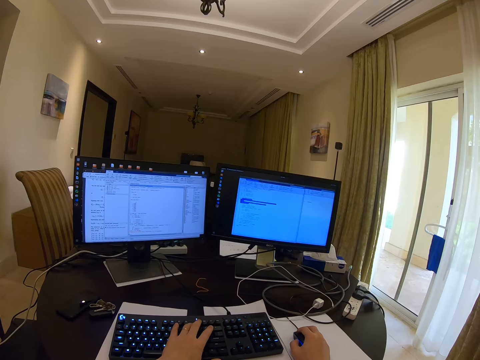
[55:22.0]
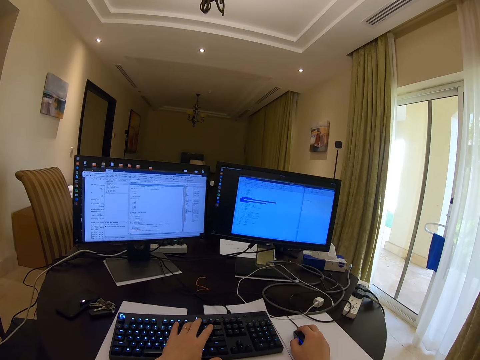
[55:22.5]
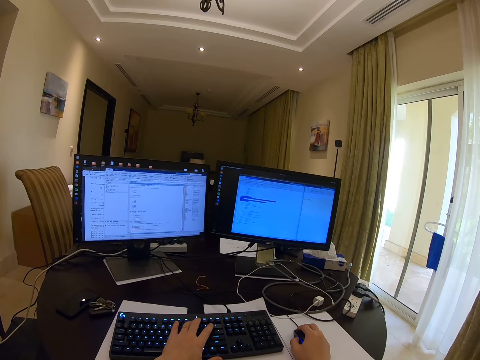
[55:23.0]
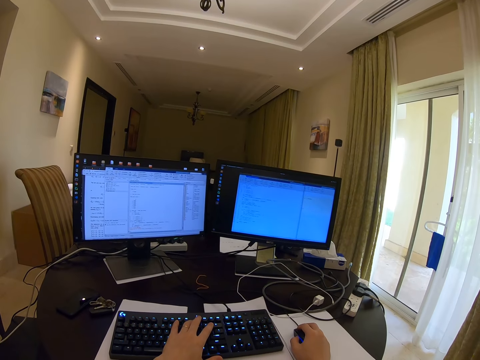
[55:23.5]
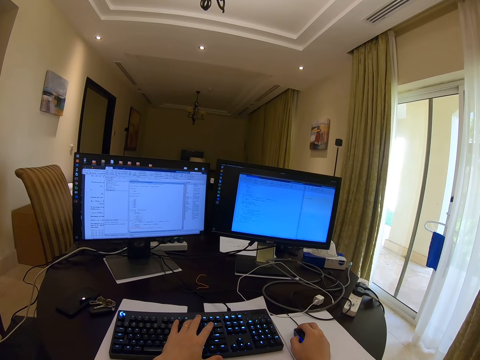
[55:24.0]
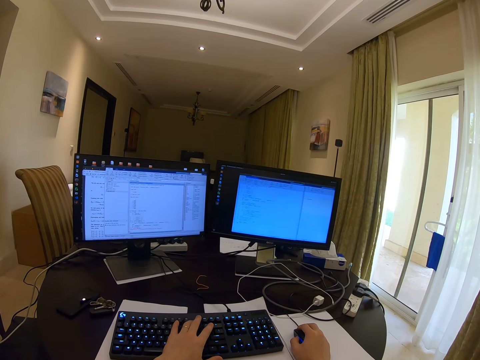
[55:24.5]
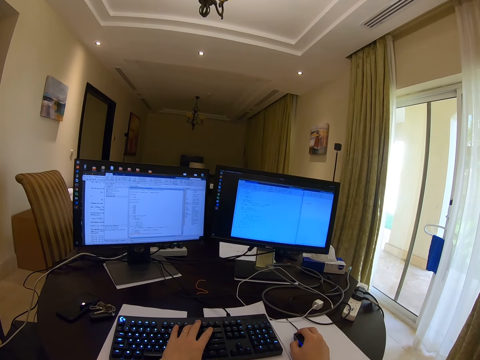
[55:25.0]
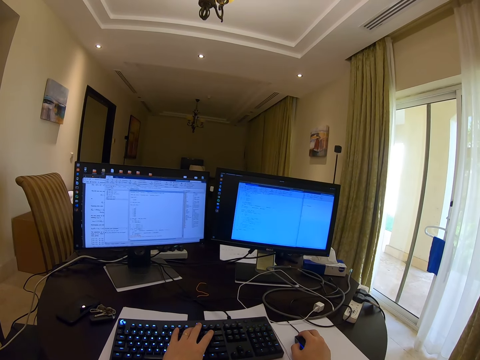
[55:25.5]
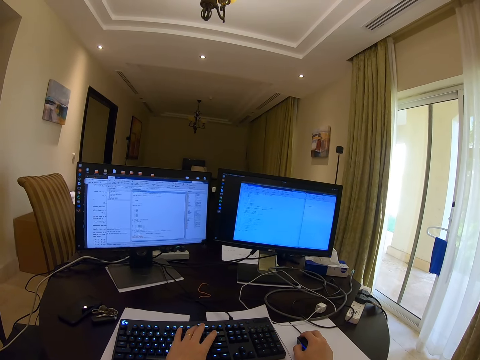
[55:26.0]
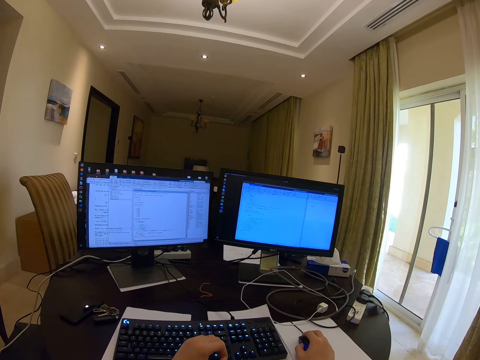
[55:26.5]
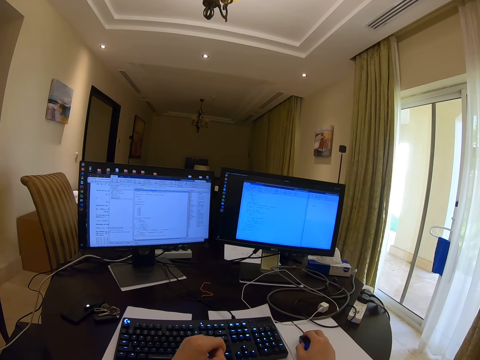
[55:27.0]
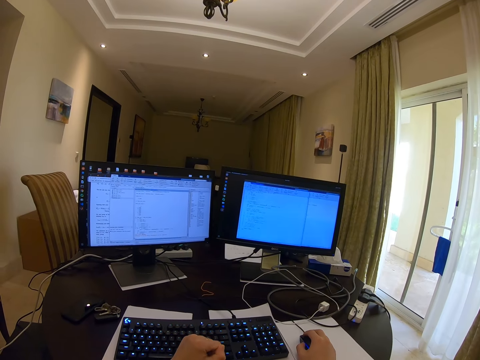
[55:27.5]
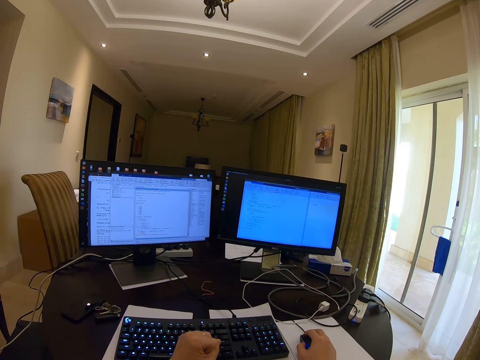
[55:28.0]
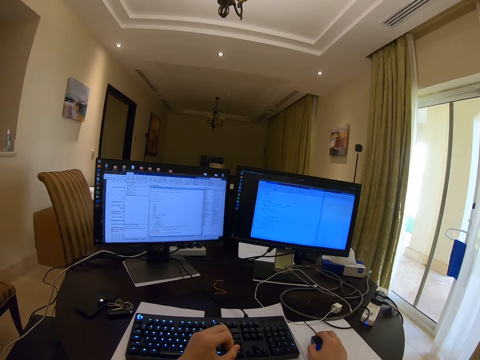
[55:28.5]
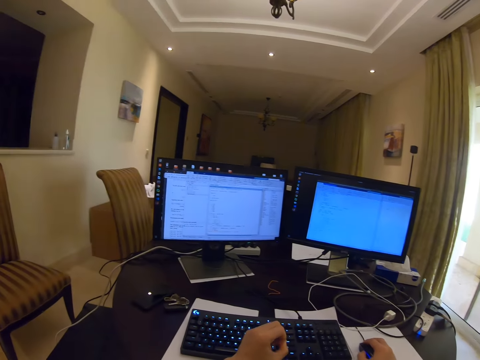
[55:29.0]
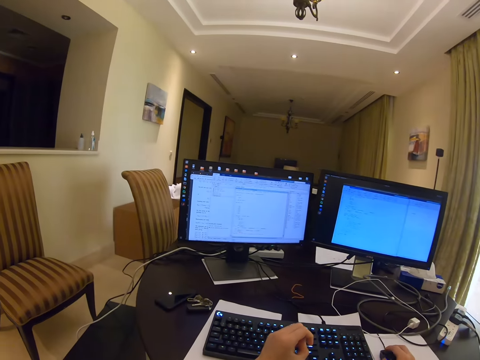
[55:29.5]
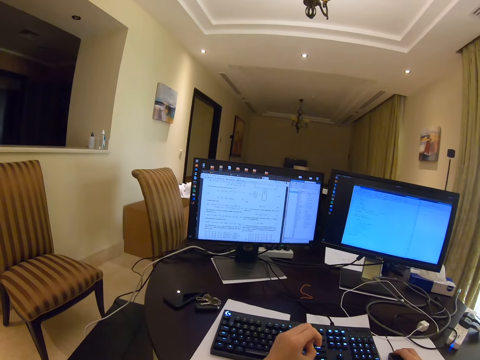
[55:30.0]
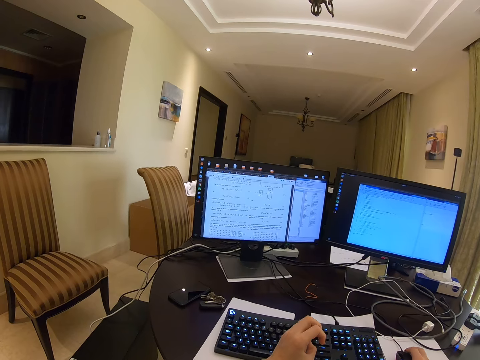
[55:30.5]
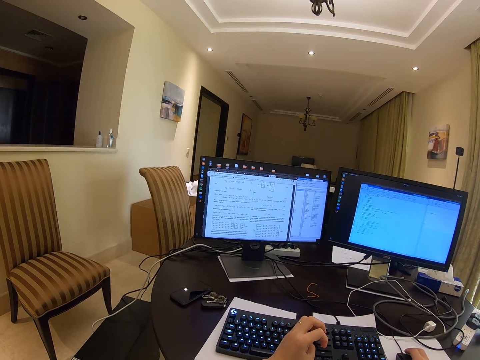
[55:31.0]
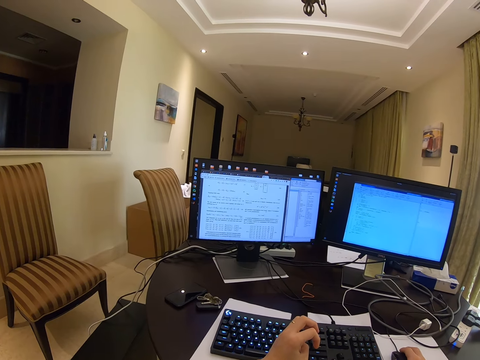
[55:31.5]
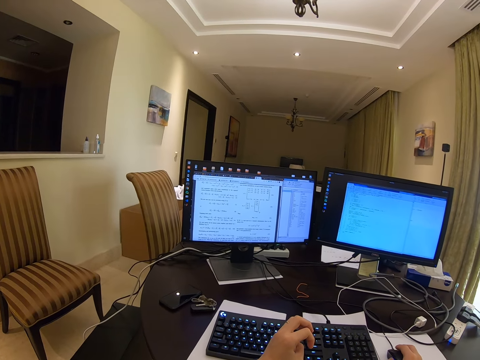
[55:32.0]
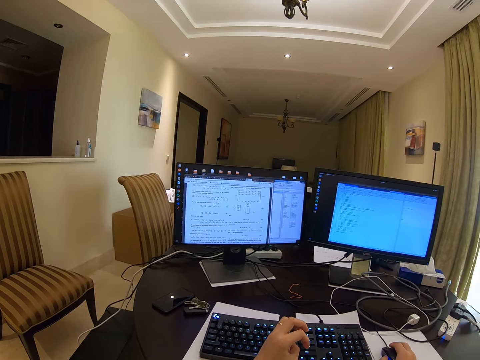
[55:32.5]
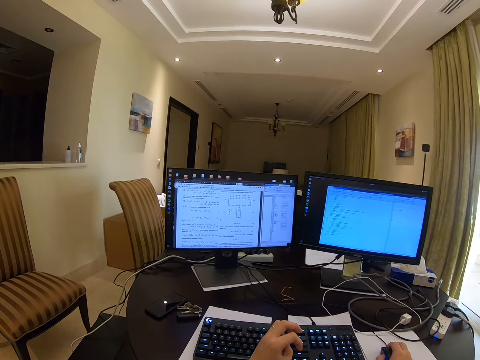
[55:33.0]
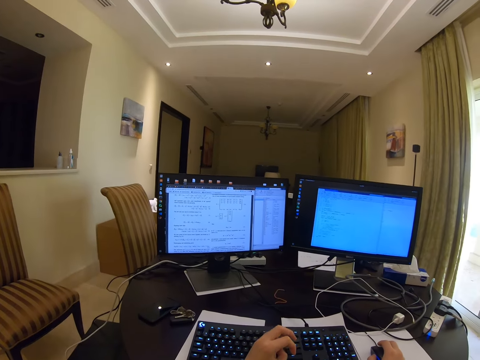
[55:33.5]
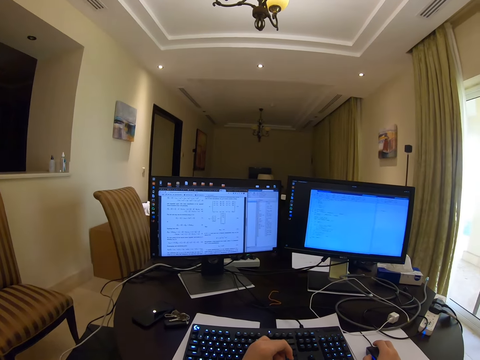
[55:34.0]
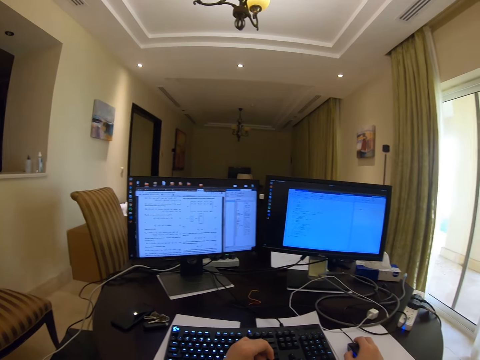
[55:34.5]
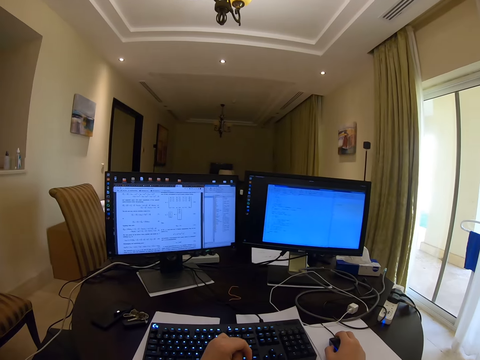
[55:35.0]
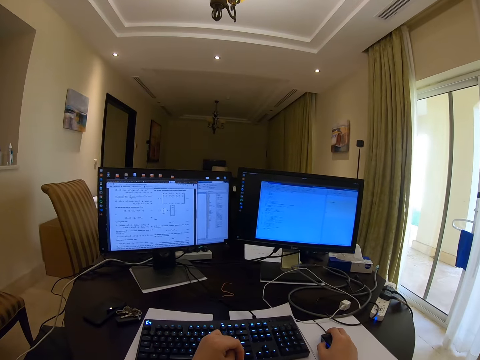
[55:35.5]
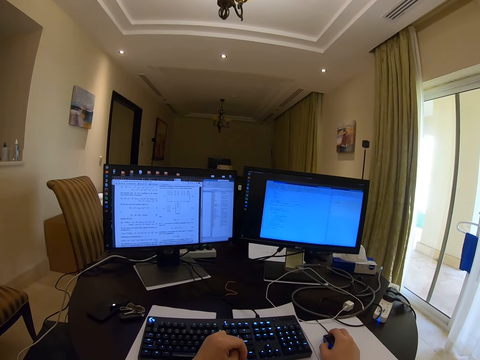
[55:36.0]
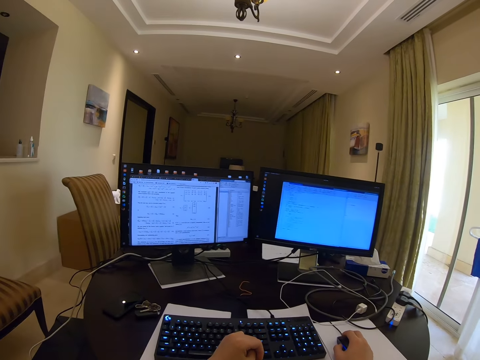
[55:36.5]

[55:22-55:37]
The camera wearer rubs the fingers. They operate the mouse.

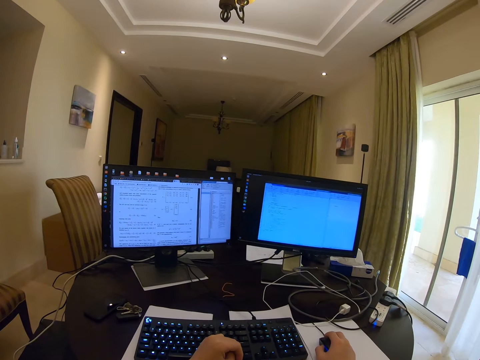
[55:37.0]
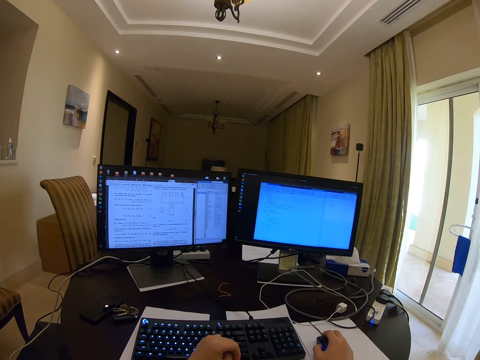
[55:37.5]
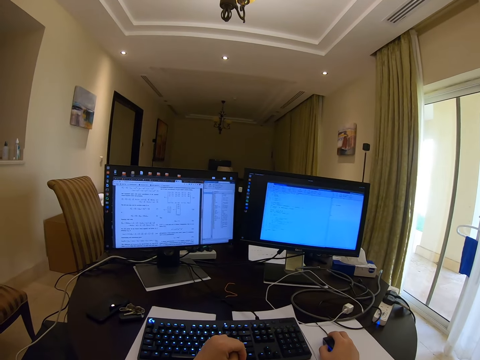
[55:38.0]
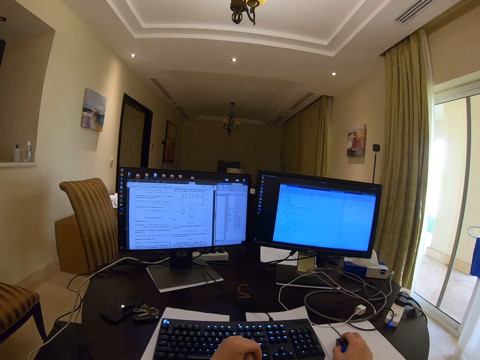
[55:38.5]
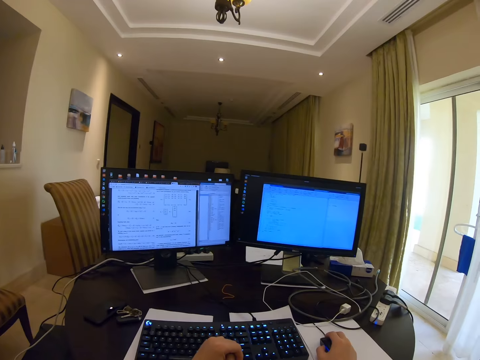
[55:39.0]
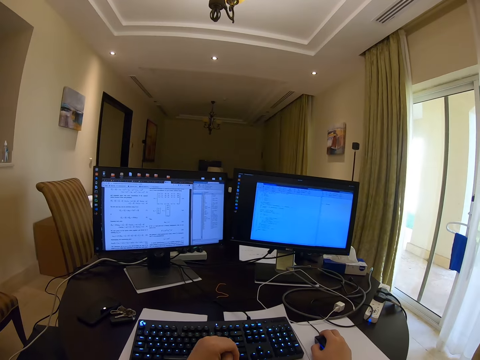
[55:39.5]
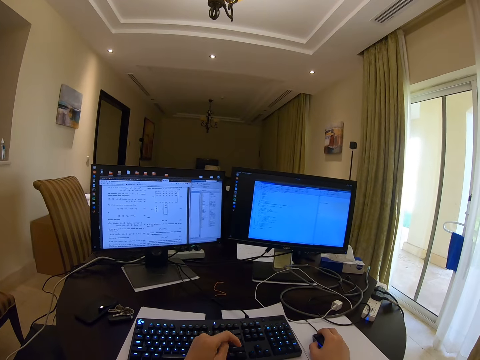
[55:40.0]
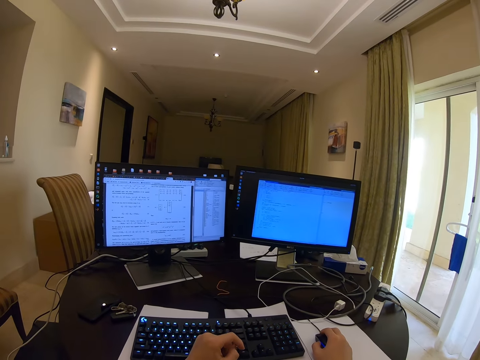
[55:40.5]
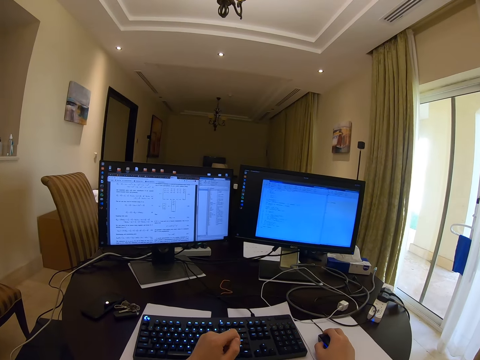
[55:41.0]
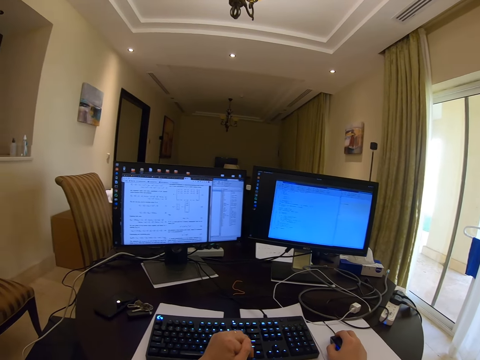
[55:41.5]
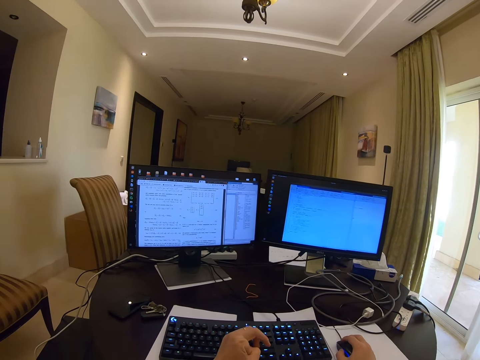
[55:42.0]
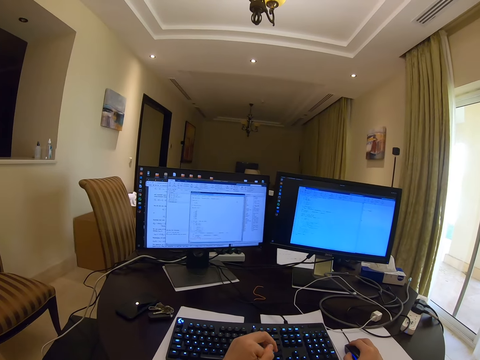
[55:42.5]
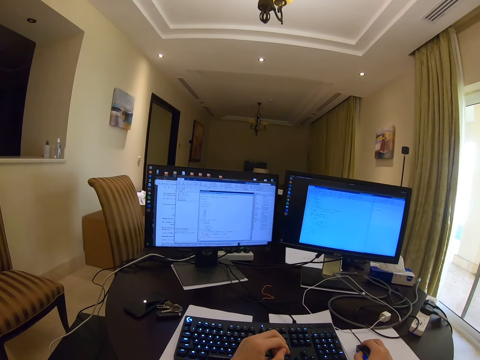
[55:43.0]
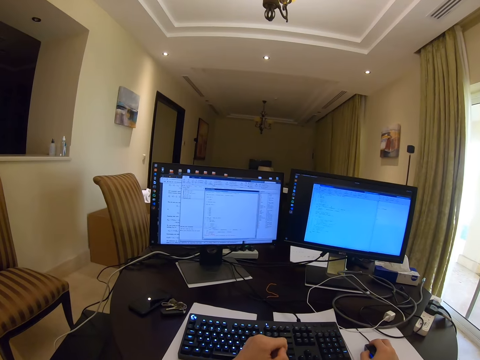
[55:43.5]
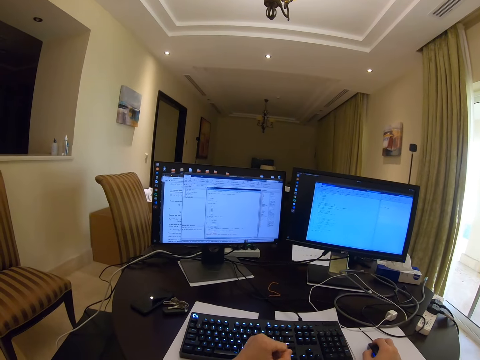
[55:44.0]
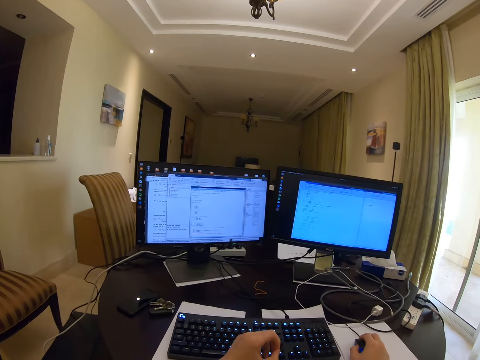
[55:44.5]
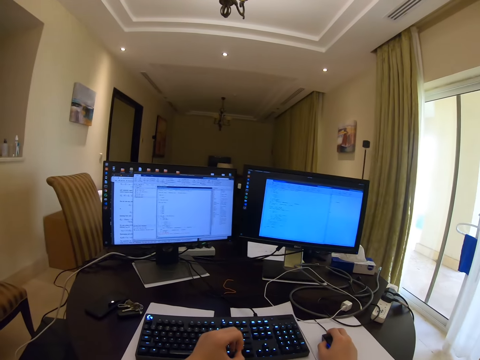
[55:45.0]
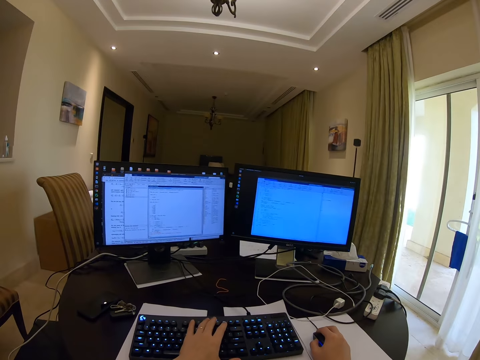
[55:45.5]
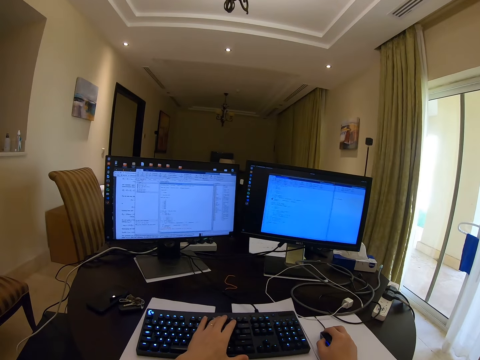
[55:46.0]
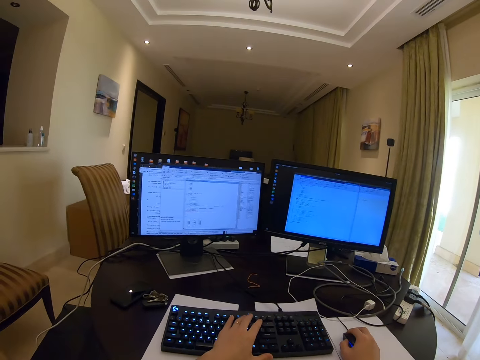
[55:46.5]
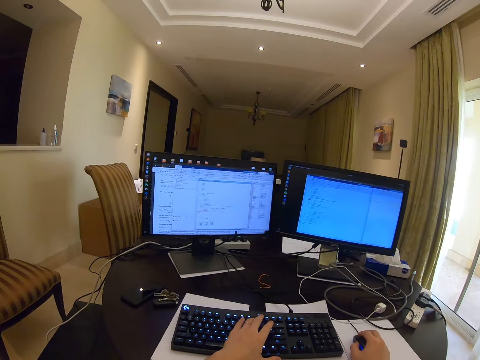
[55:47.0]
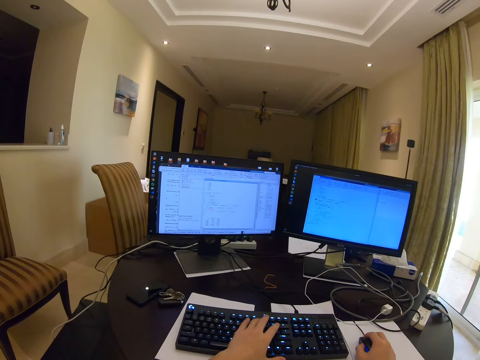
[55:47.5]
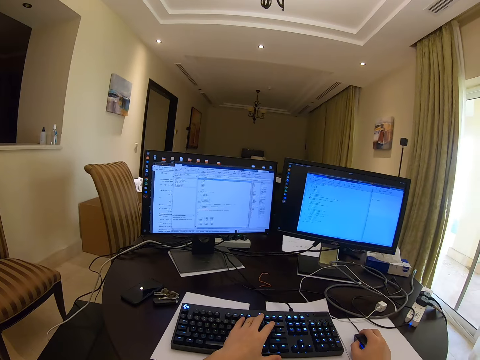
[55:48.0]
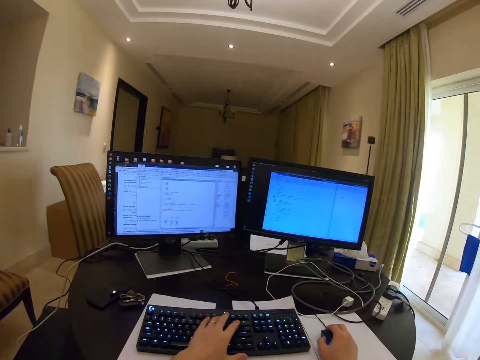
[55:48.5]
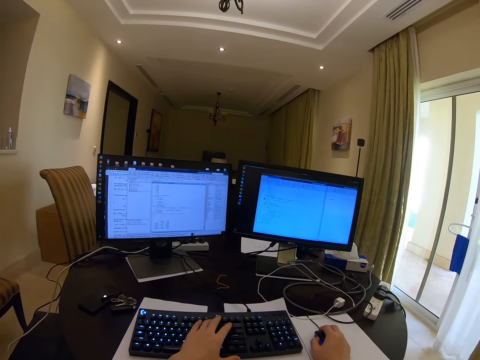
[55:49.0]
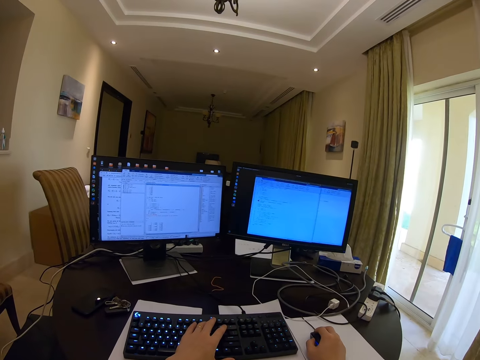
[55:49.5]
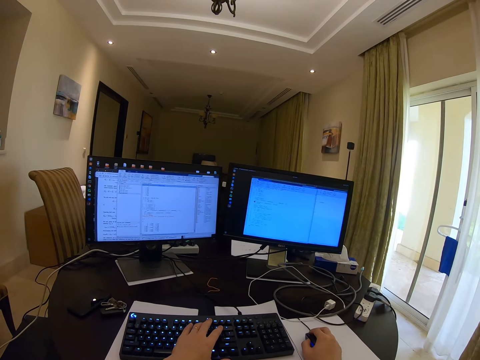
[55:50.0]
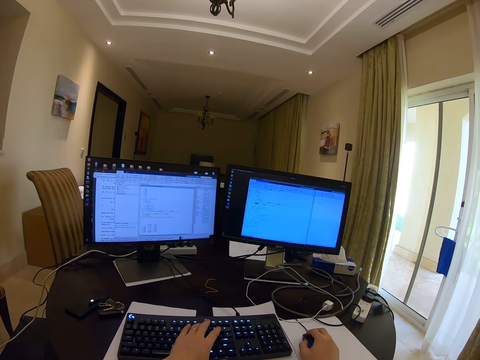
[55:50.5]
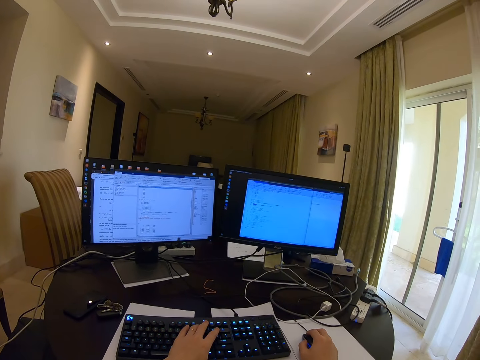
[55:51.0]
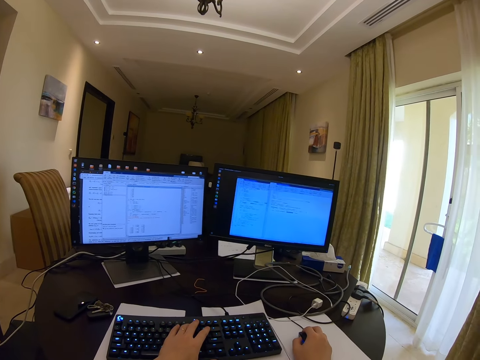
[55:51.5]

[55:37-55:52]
The camera wearer places a hand on the keyboard.
